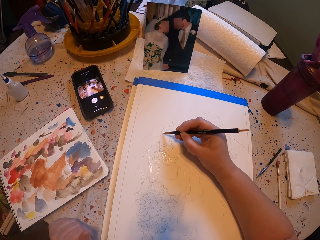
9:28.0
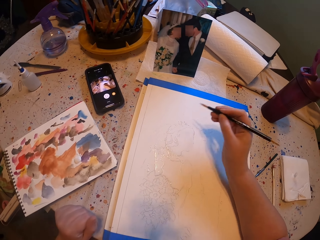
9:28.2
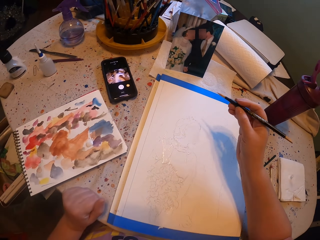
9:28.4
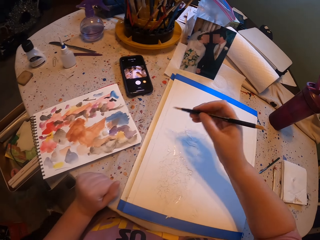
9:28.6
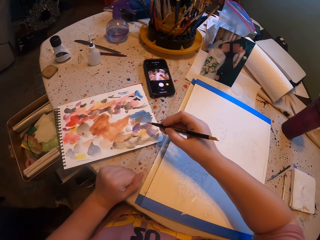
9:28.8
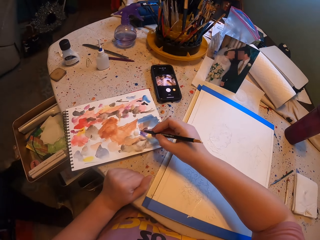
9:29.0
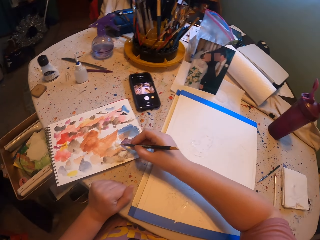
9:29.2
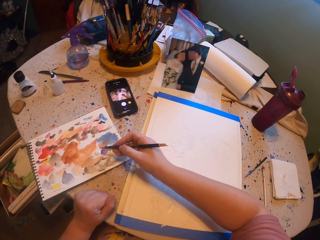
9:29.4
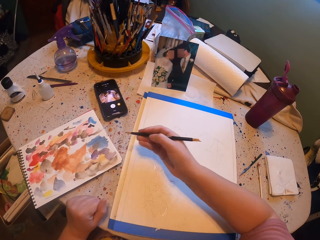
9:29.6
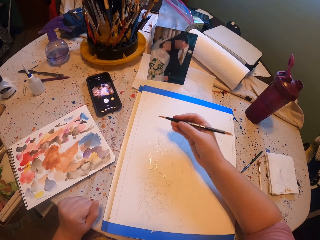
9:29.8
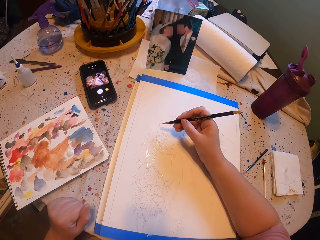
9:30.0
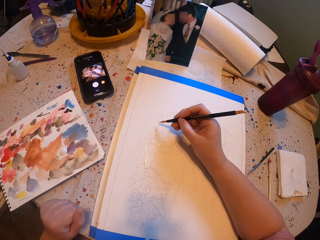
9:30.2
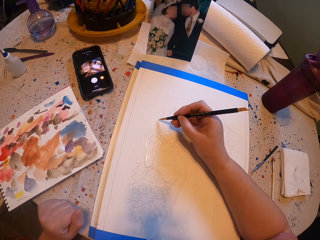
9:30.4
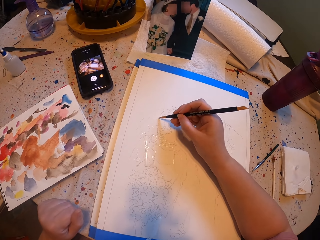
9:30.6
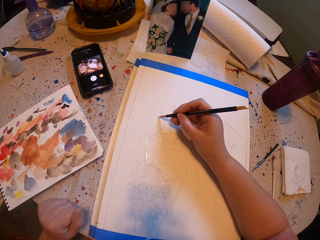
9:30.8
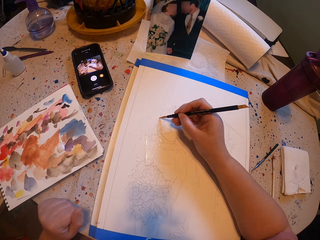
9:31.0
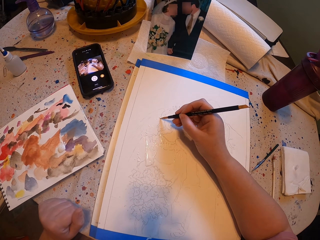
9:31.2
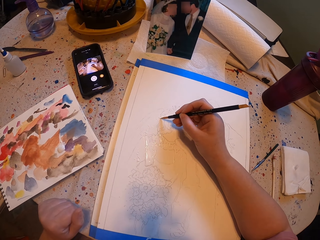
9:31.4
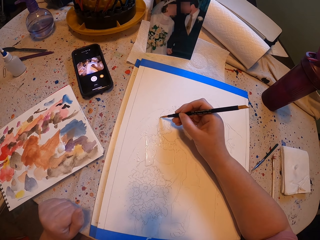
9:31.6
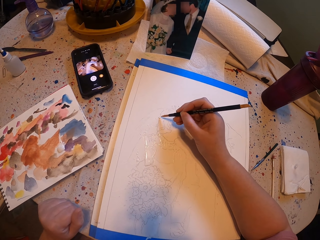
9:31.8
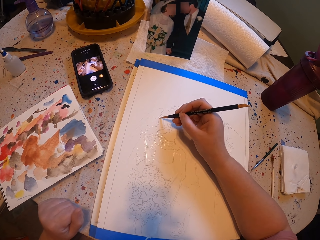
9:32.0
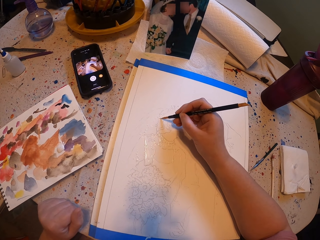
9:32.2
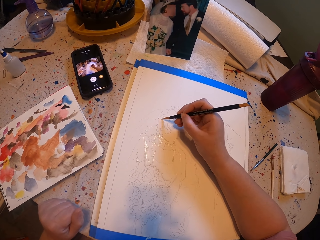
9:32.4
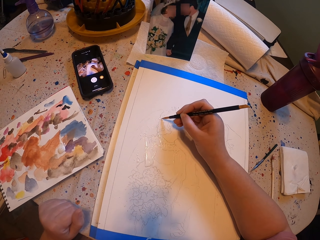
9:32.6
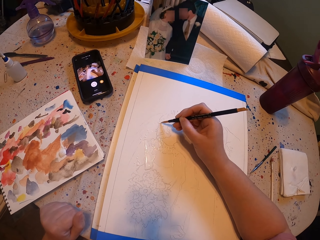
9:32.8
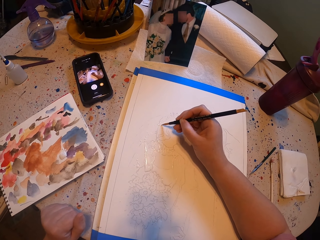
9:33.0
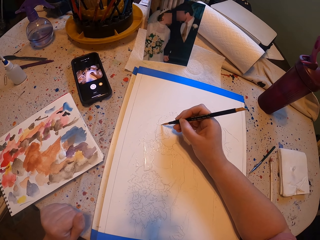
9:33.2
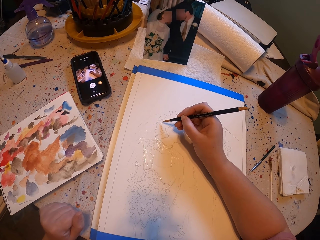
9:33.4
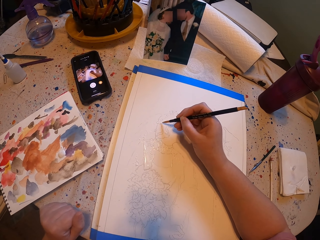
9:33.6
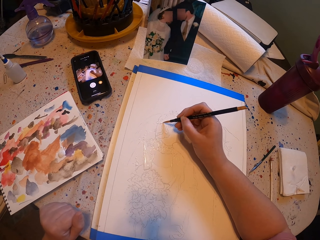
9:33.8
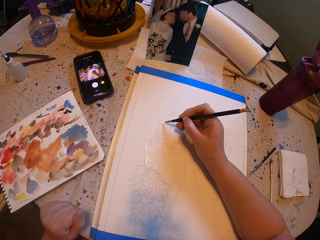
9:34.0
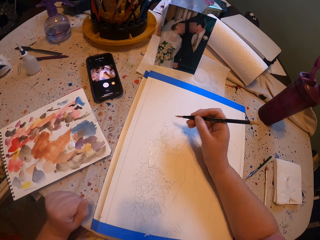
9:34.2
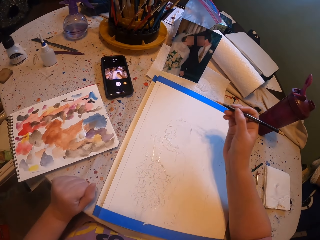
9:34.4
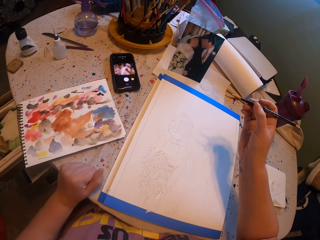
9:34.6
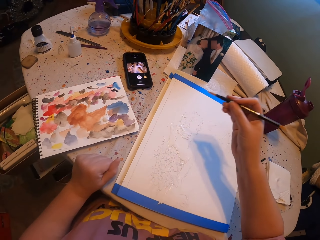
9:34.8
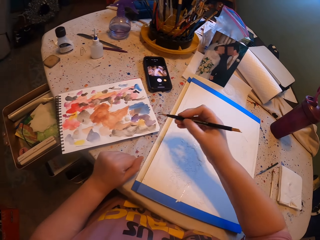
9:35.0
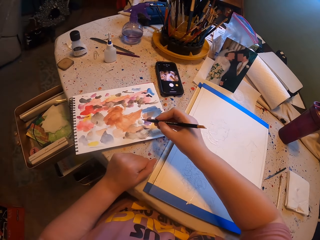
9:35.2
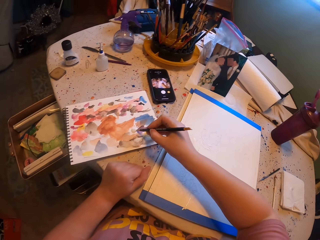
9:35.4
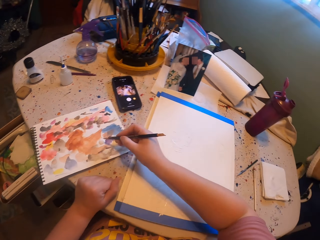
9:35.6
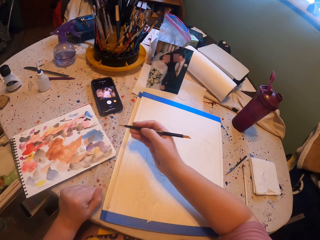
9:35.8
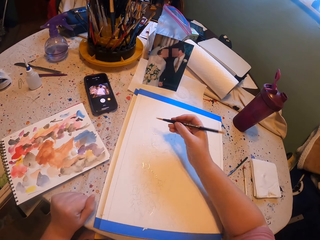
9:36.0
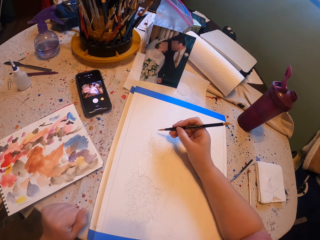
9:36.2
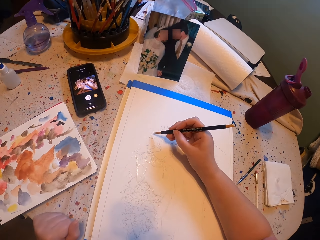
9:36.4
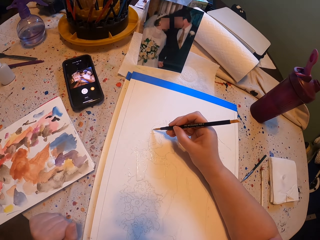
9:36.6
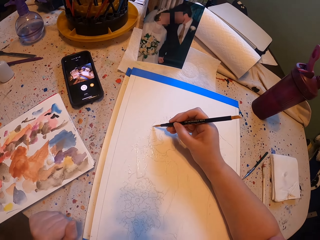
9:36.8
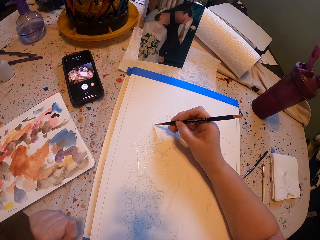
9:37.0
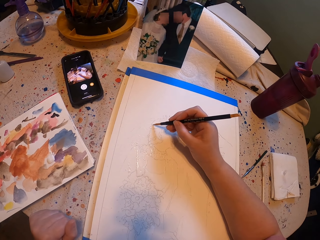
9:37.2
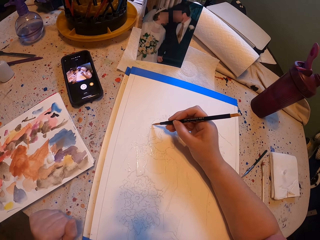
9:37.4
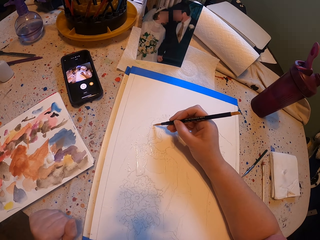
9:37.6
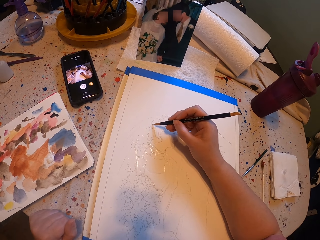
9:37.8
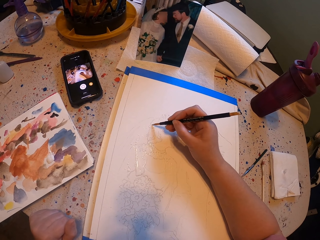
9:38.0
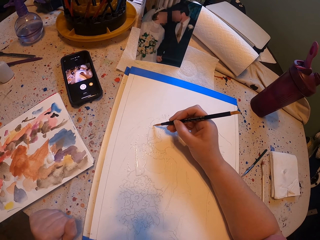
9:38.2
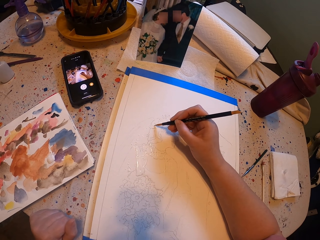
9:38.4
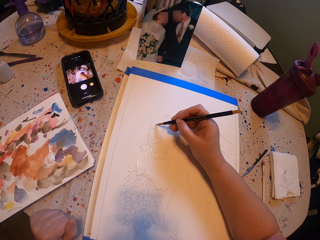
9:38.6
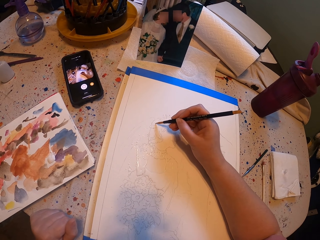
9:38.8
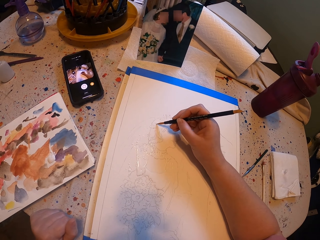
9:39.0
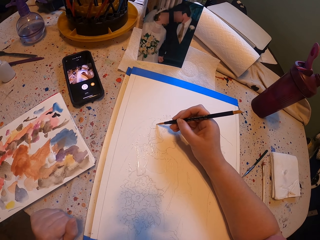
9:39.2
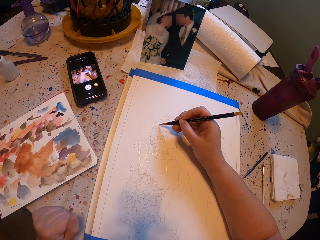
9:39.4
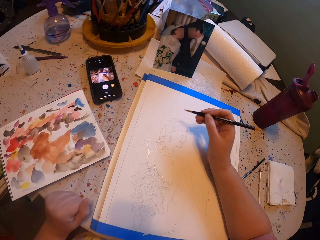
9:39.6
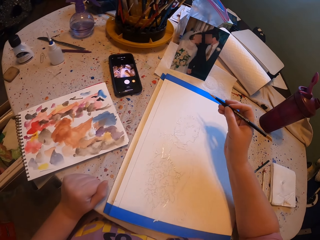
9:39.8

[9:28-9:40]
The camera wearer puts paint on the paint brush and rubs the pen brush on the ink paper. They paint a picture with the pen brush. They rub the pen brush on the ink paper and put paint on the paint brush. They paint the picture with the pen brush.

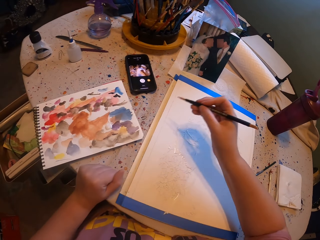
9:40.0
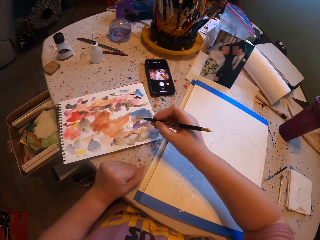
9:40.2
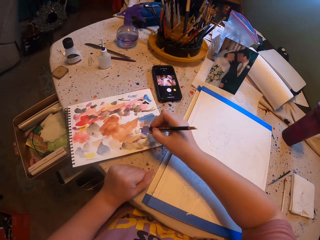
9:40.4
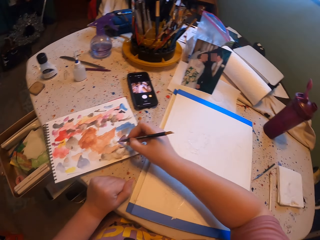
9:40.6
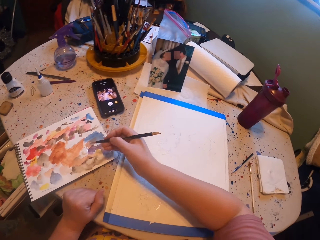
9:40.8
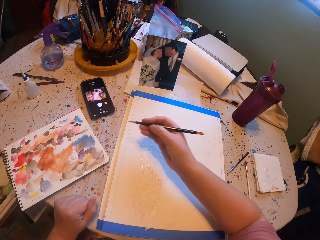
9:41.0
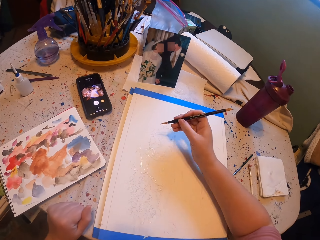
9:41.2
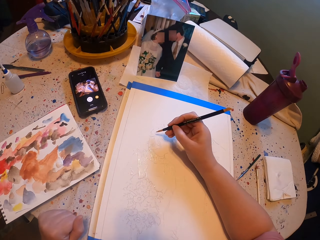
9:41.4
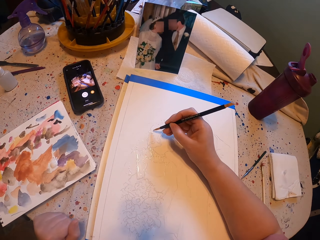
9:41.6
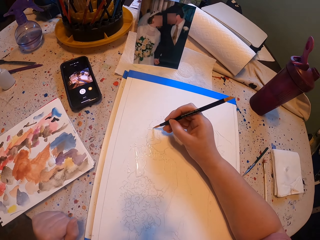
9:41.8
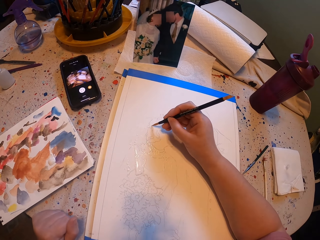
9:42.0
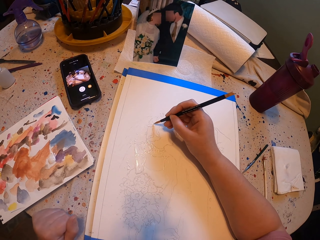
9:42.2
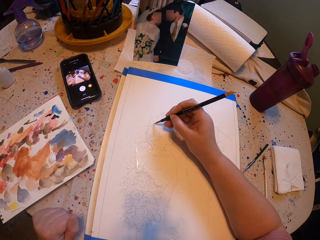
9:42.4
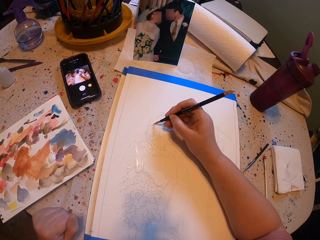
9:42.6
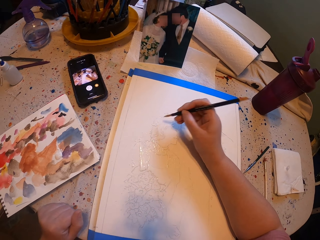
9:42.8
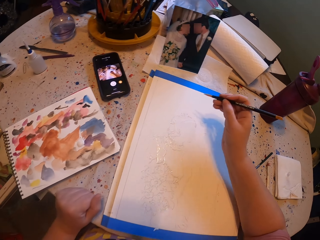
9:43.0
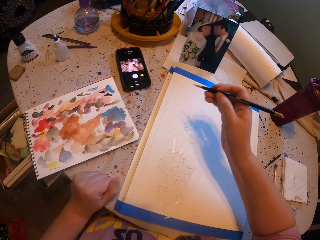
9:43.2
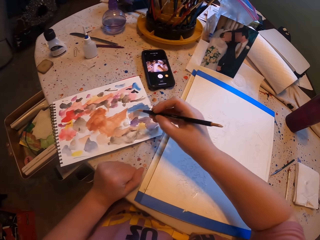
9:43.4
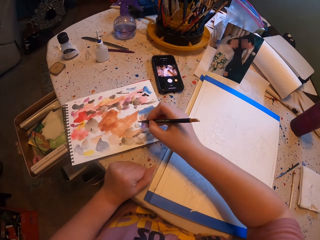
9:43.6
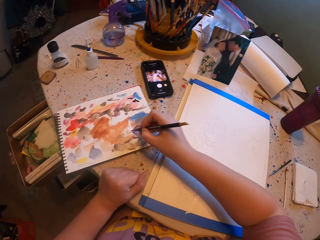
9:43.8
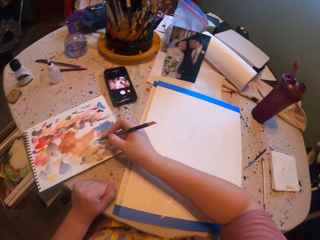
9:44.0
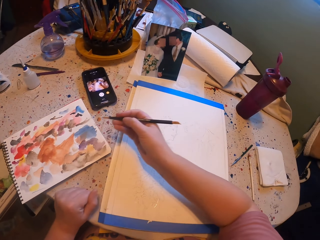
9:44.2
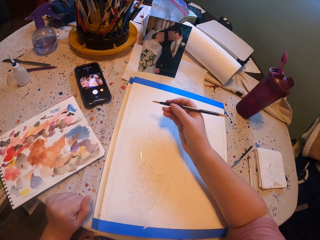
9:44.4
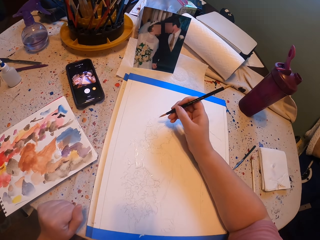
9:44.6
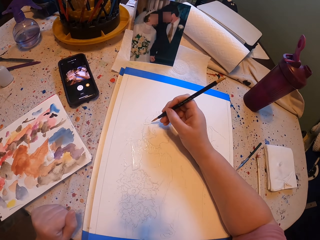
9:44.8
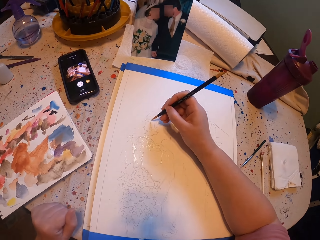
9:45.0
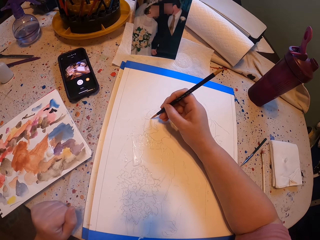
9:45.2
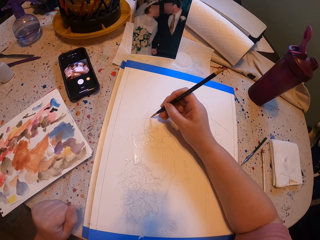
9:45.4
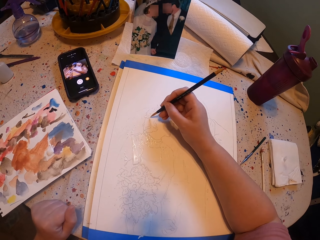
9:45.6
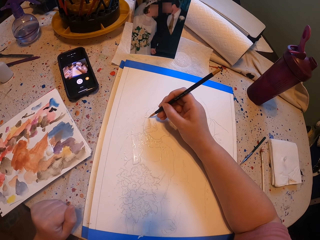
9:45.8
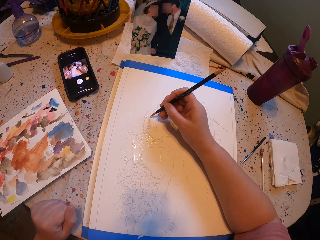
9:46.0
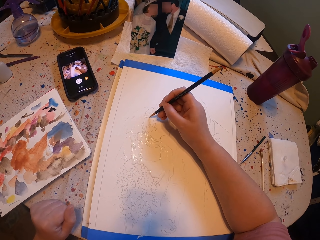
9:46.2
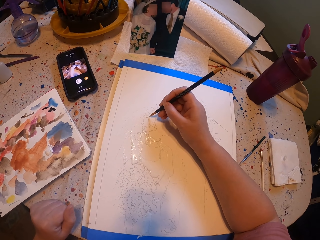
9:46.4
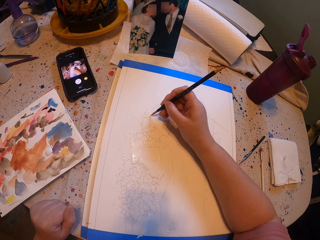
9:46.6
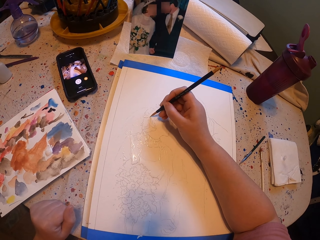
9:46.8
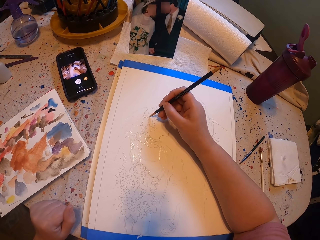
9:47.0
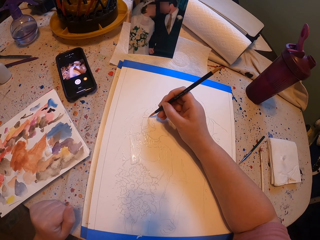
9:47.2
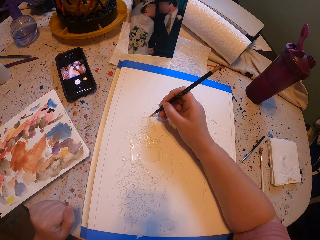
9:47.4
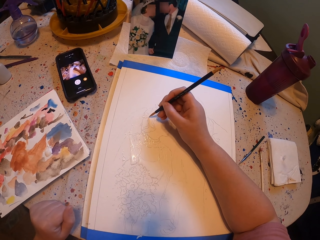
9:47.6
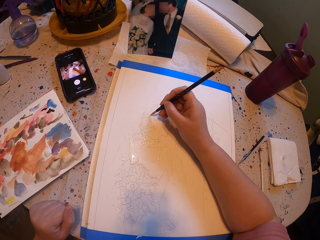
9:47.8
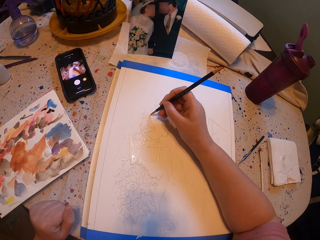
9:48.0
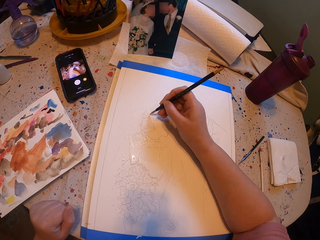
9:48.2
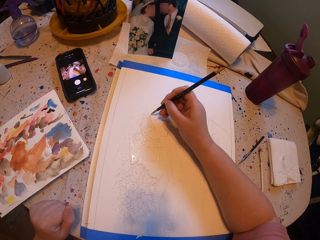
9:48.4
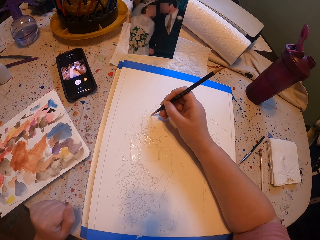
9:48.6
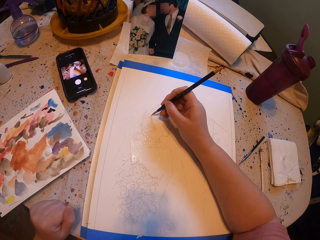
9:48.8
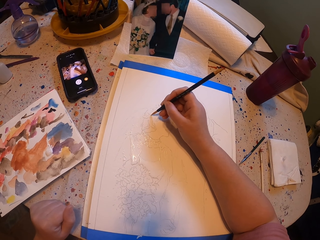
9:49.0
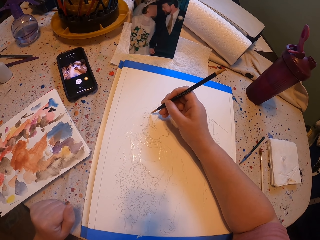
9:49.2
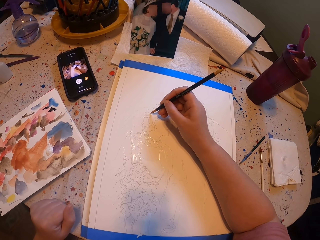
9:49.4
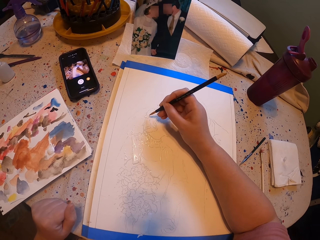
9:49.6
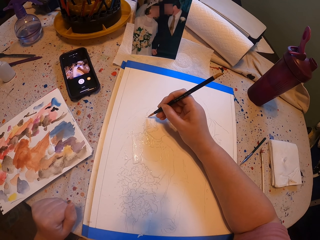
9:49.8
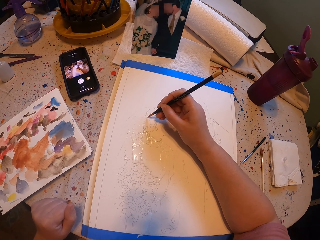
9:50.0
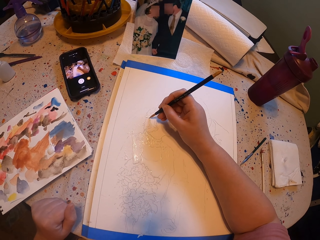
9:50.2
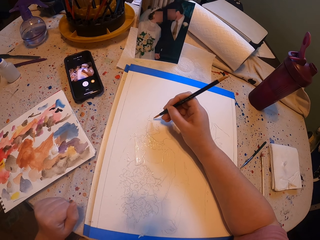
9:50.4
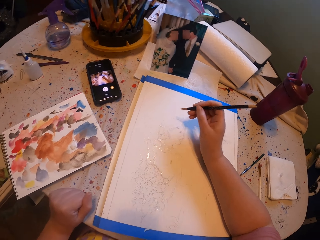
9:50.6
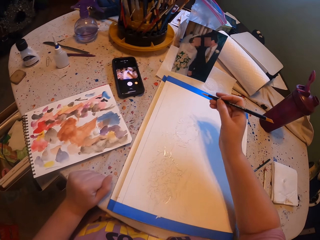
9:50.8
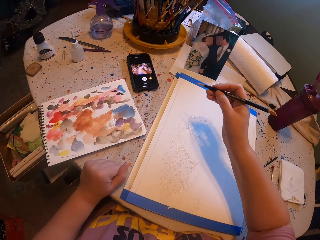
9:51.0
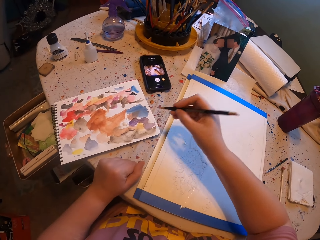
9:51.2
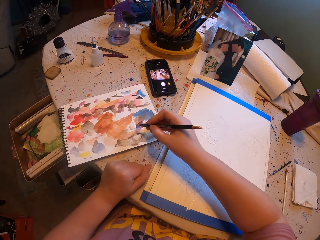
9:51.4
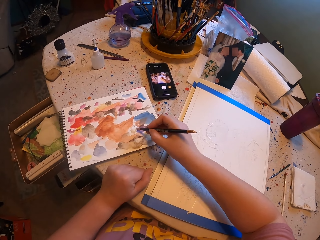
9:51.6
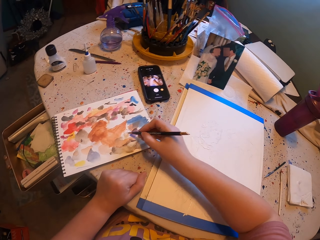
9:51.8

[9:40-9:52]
The camera wearer rubs the pen brush on the ink paper and puts paint on the paint brush. They paint a picture with the pen brush. They rub the pen brush on the ink paper and put paint on the paint brush. They paint the picture with the pen brush.
